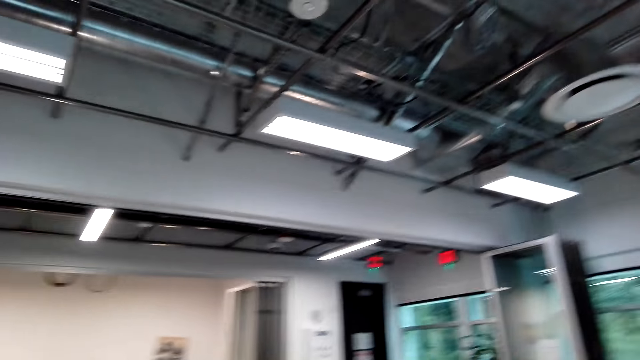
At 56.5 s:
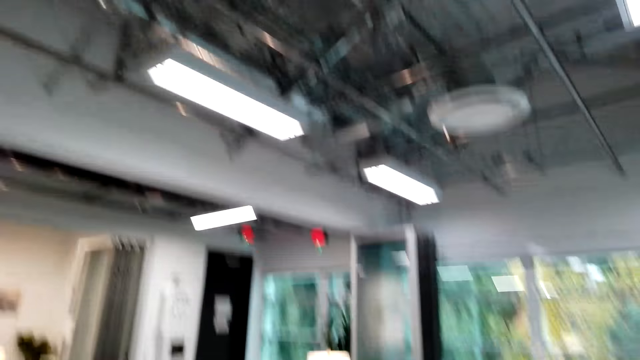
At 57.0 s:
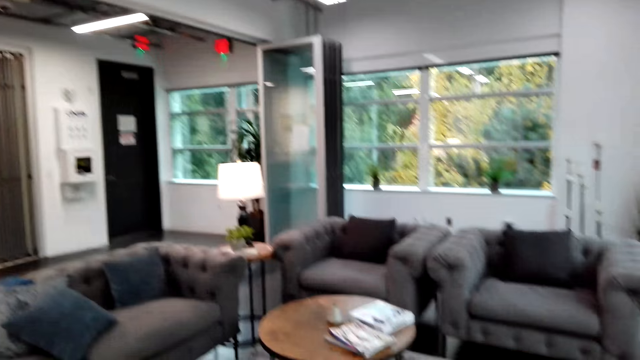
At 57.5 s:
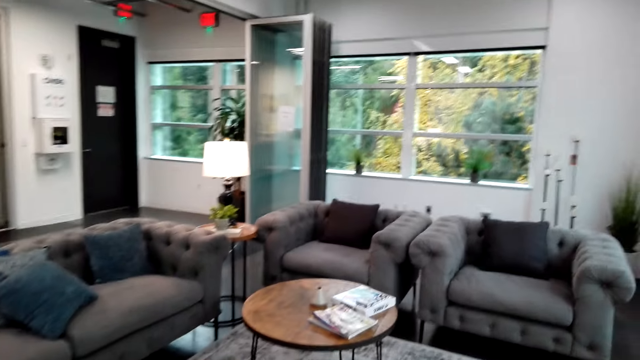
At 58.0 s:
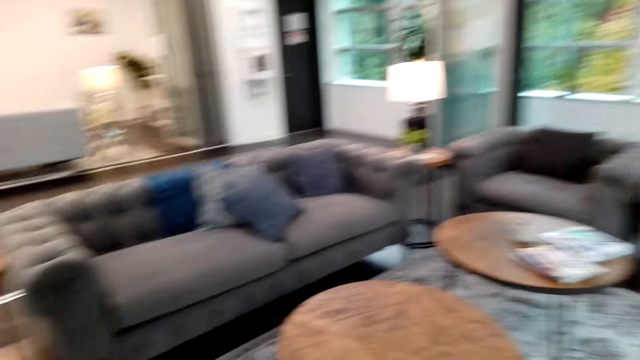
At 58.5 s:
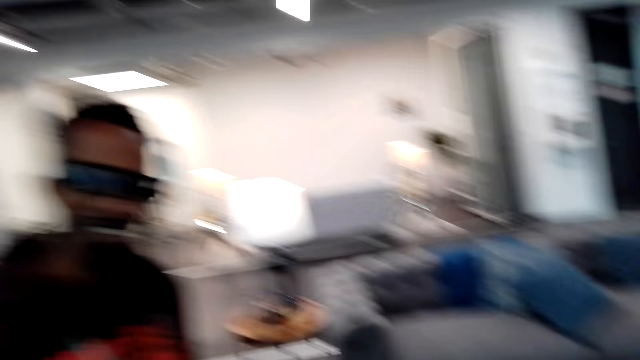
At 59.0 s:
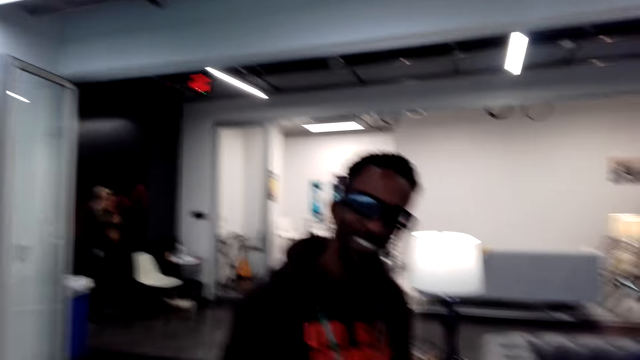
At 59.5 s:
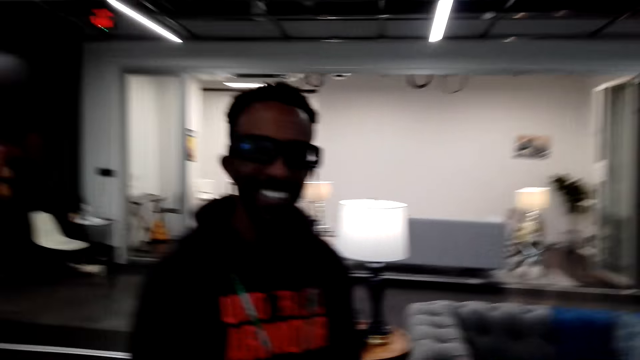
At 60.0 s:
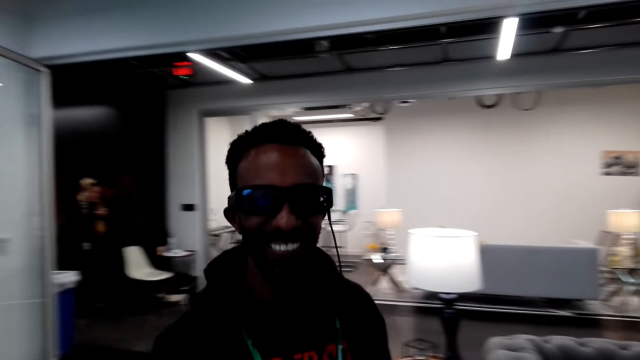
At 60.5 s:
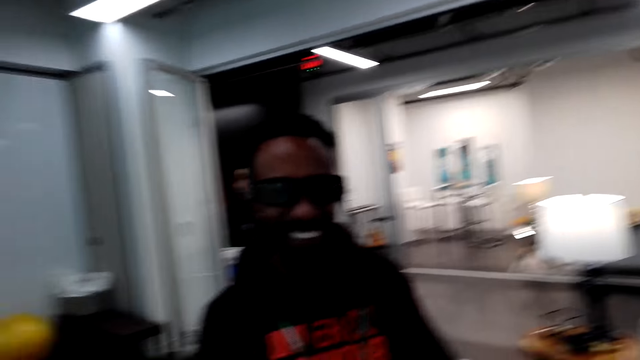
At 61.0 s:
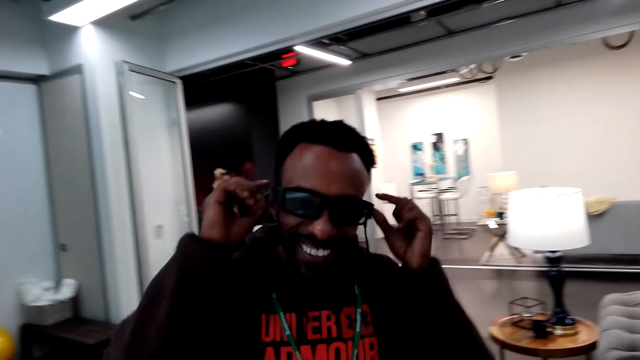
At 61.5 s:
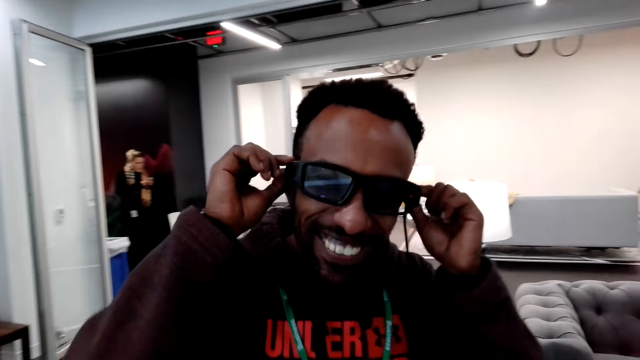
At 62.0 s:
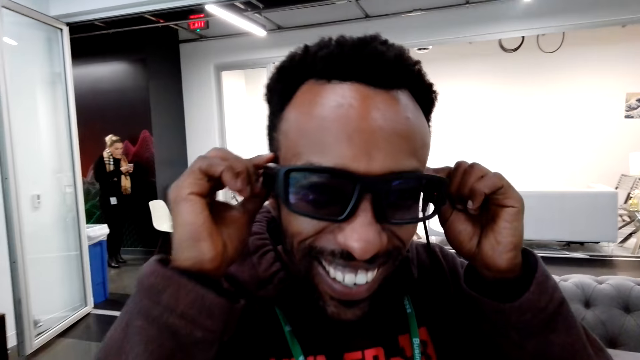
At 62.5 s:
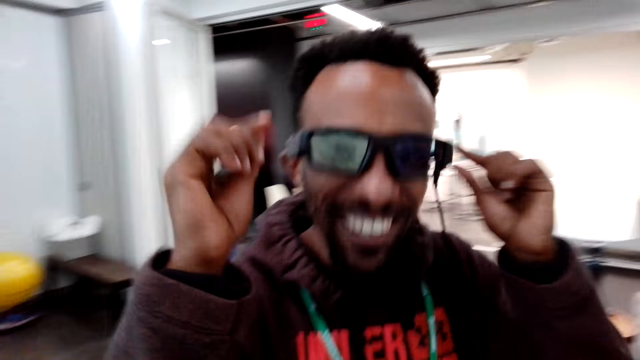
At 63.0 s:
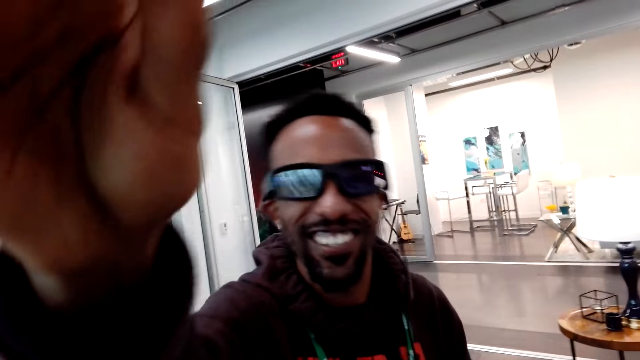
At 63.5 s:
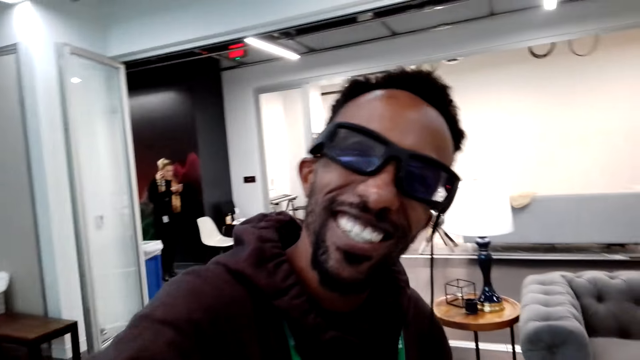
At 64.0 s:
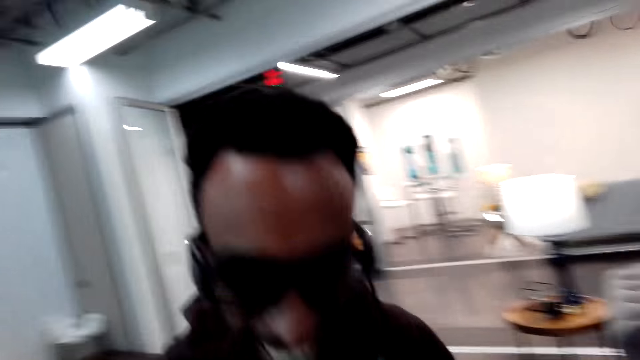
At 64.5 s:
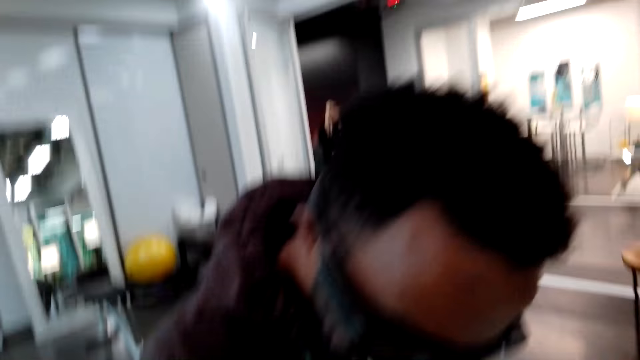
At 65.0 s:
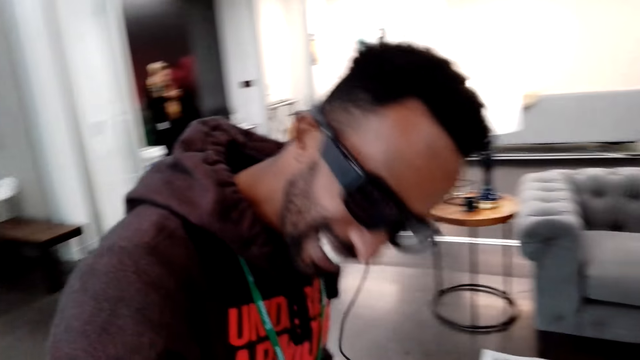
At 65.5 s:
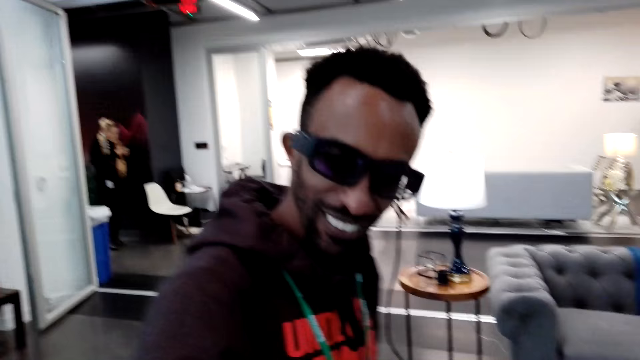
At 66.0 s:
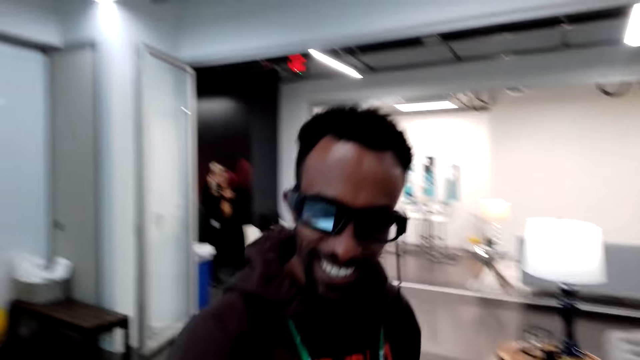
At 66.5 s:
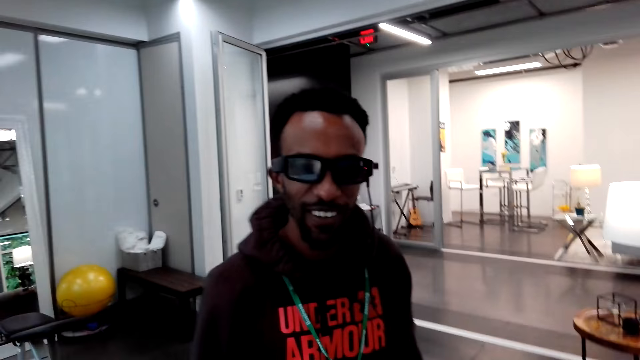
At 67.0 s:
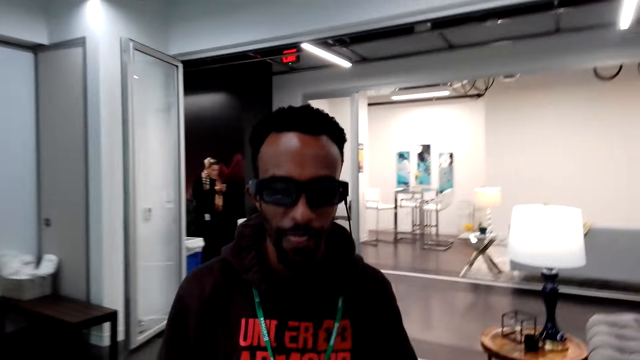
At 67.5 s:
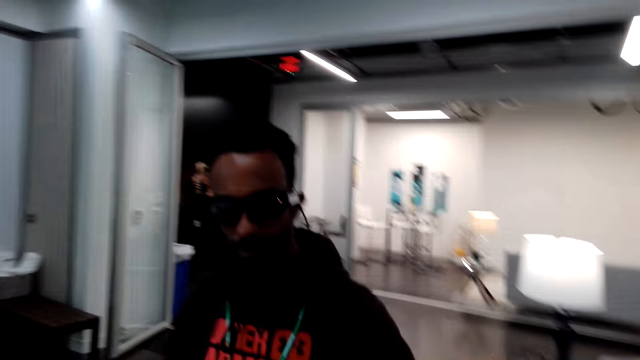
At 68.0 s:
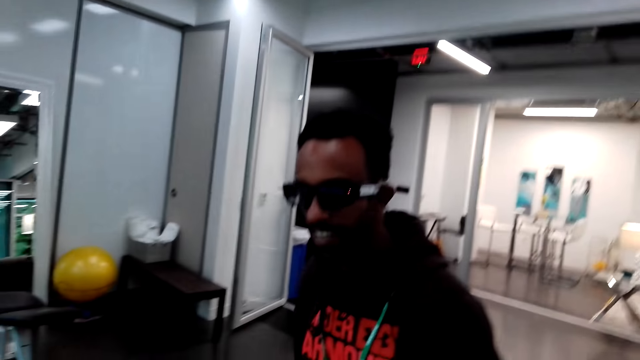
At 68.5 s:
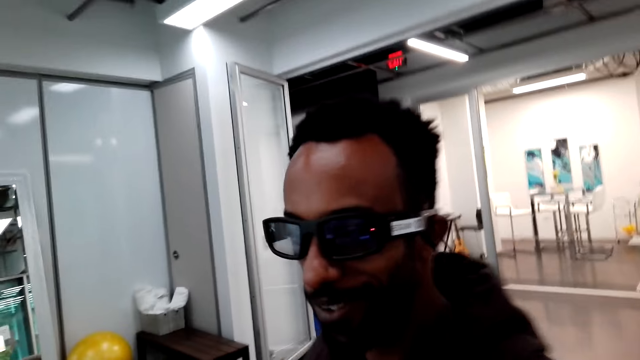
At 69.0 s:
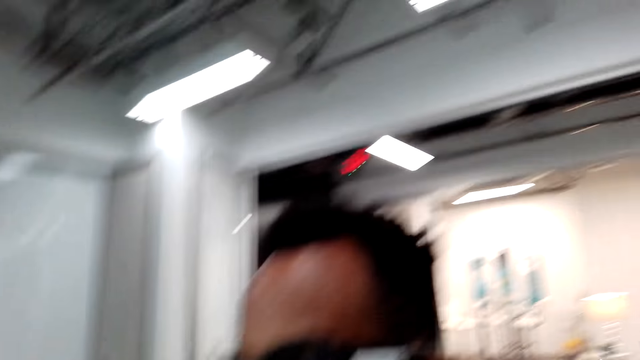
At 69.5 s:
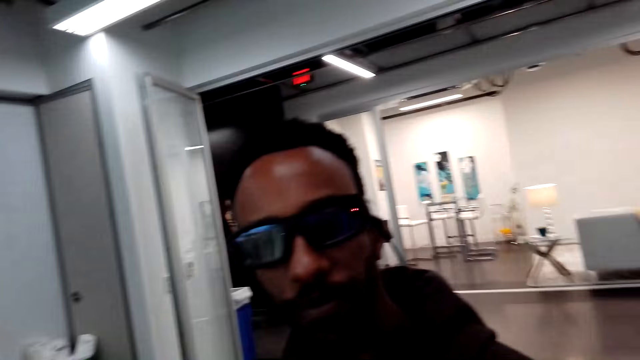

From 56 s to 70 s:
The camera wearer walks around the room. A man looks at the camera wearer. A woman stands in another room. The woman stands in another room again. The man talks to the camera wearer. The man adjusts the camera glasses. The man moves forward. The man moves his hand close to the camera. The woman stands in another room. The man moves around. The woman stands in another room. The man does something. The woman stands in another room again.

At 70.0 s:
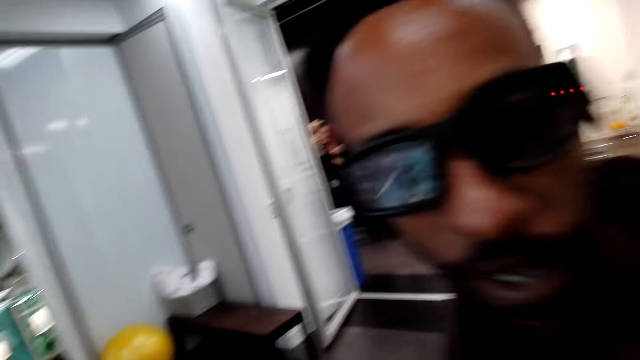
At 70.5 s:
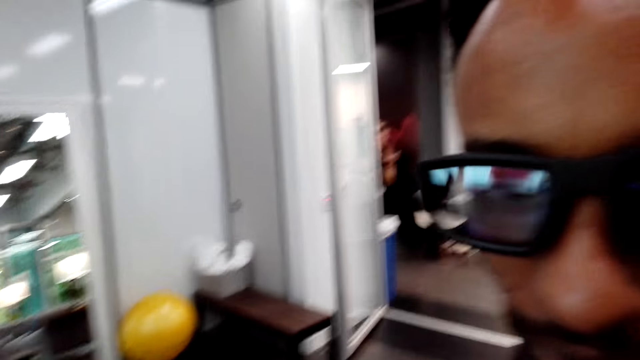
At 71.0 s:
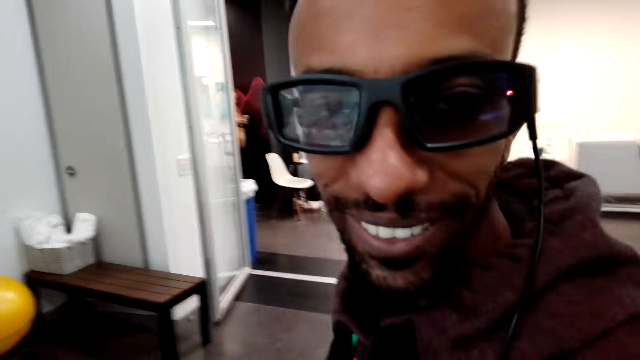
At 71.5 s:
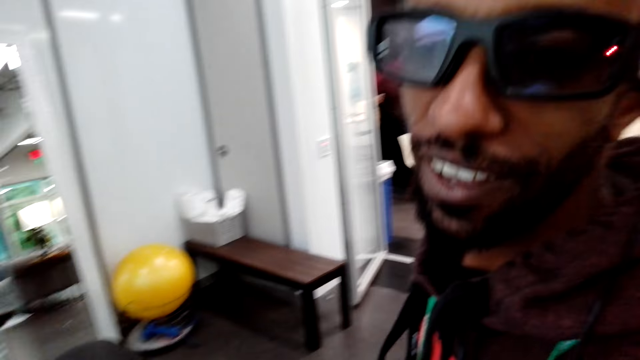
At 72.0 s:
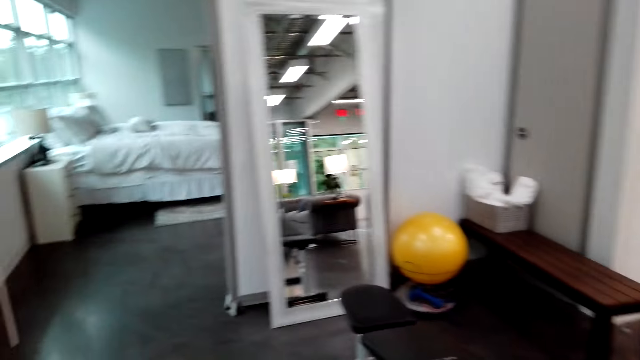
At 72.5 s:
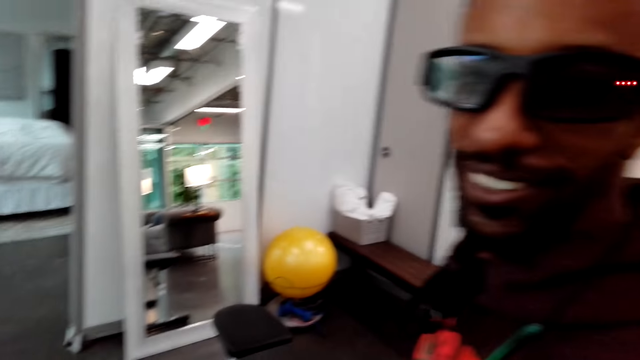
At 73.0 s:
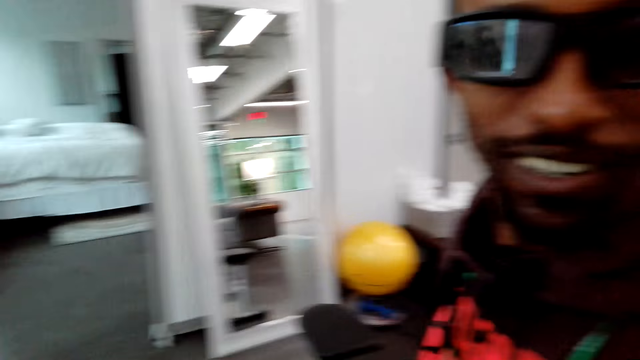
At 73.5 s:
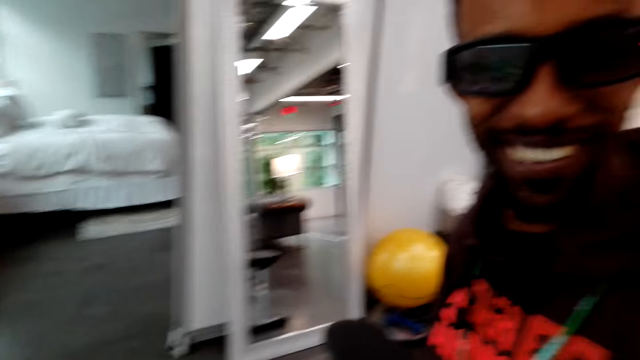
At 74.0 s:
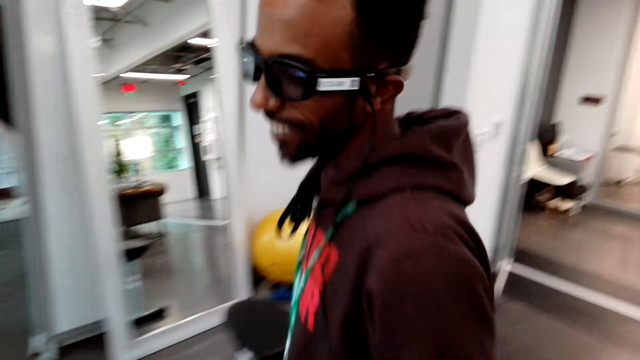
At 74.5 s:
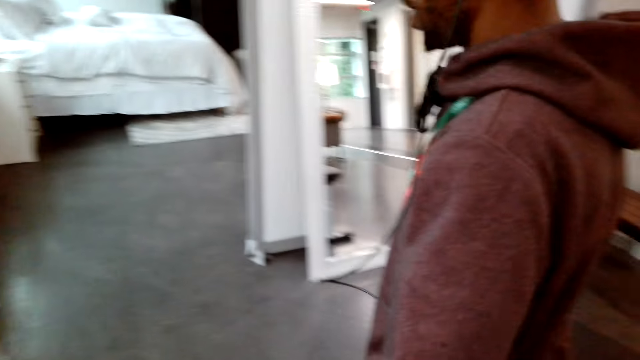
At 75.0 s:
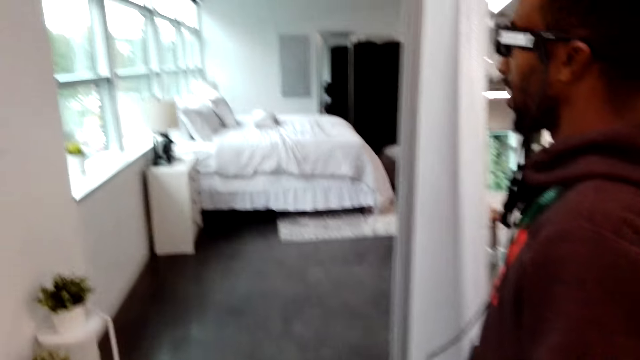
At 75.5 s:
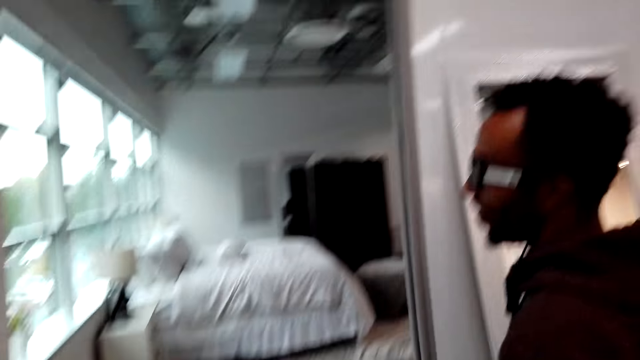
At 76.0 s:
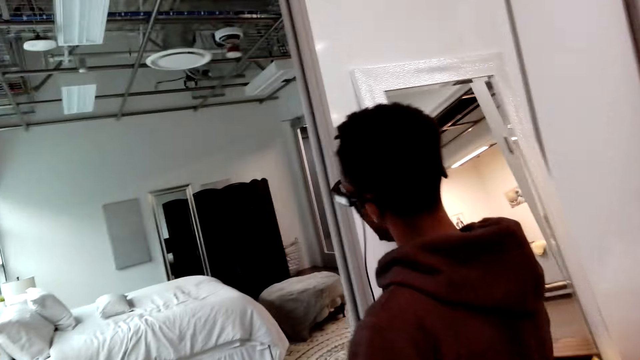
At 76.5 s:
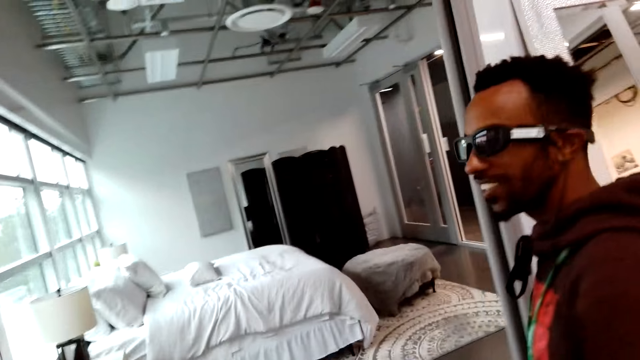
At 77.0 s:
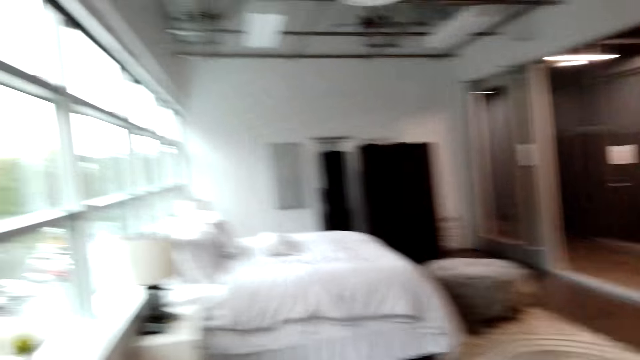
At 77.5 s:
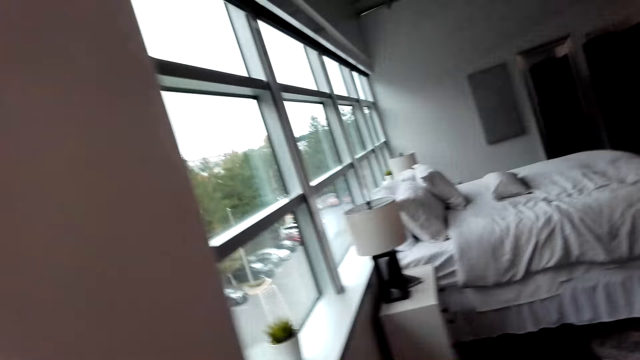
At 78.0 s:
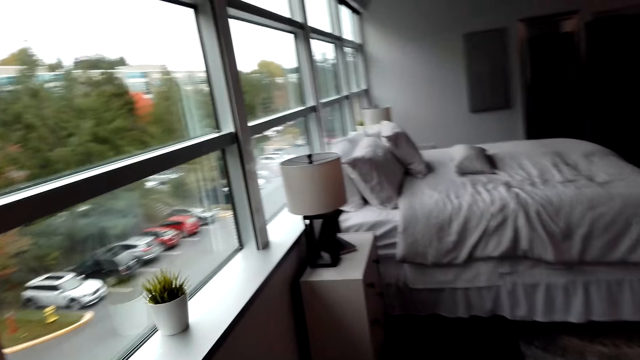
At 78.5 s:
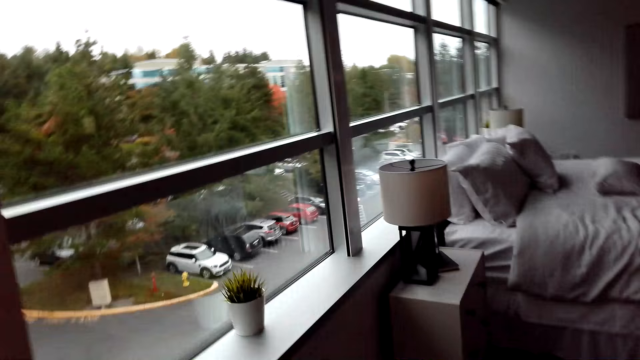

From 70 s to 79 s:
A woman stands in another room. A man talks to the camera wearer. The man looks at the camera wearer. The man moves around the room. The camera wearer walks around.
